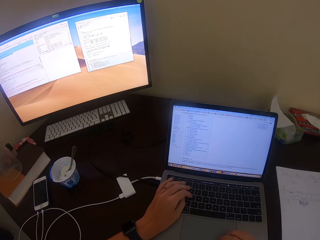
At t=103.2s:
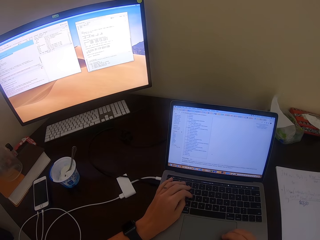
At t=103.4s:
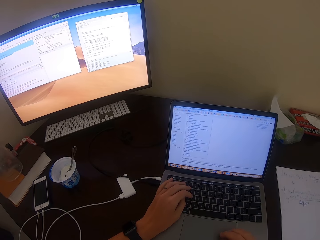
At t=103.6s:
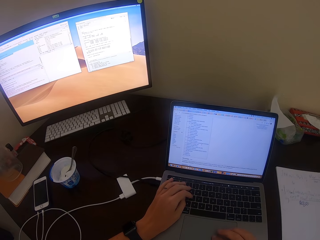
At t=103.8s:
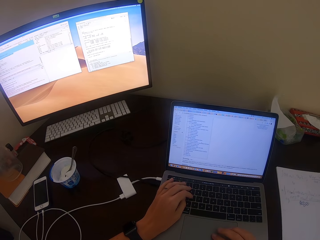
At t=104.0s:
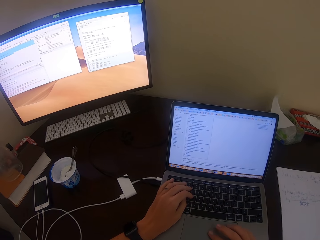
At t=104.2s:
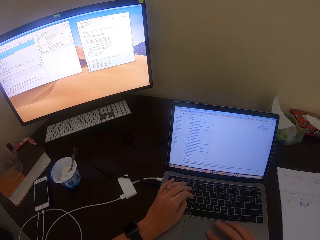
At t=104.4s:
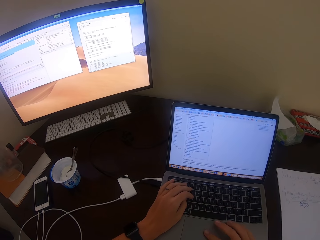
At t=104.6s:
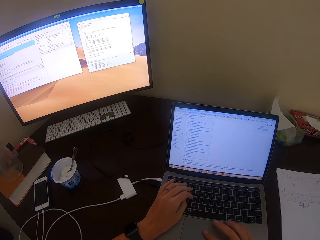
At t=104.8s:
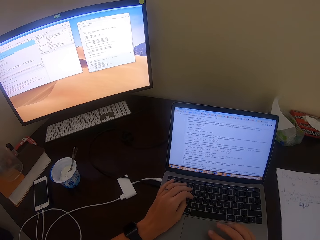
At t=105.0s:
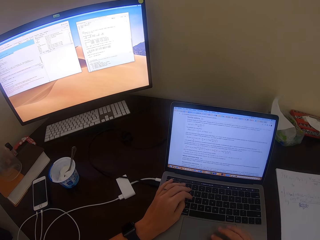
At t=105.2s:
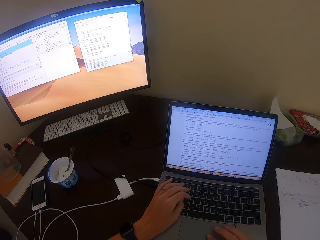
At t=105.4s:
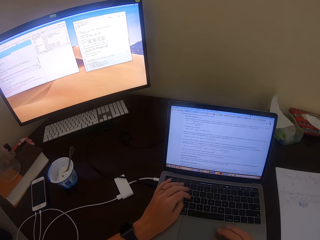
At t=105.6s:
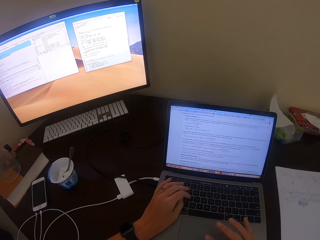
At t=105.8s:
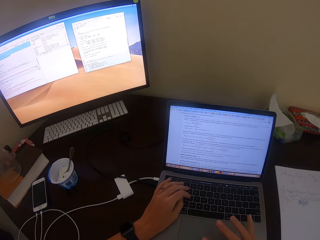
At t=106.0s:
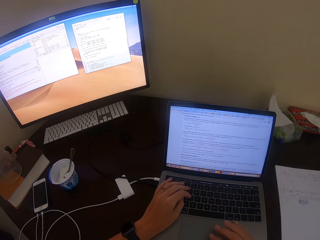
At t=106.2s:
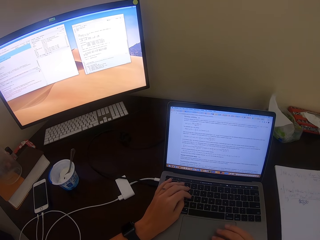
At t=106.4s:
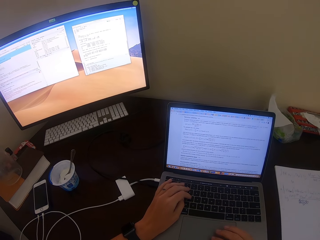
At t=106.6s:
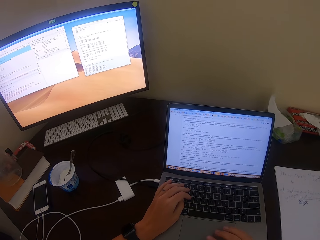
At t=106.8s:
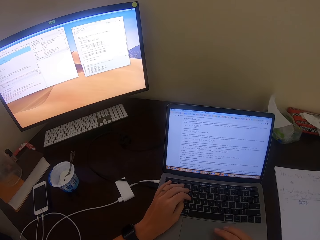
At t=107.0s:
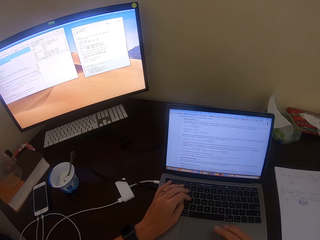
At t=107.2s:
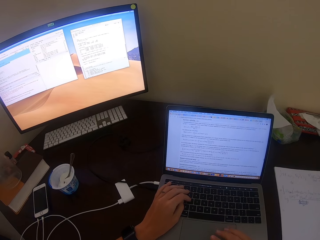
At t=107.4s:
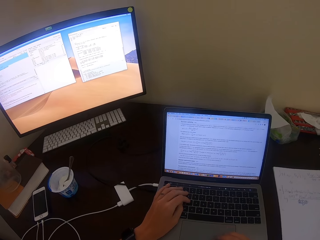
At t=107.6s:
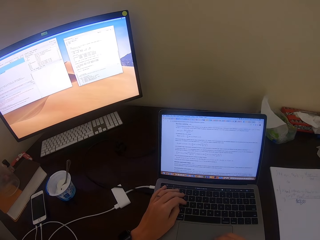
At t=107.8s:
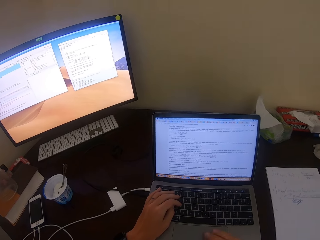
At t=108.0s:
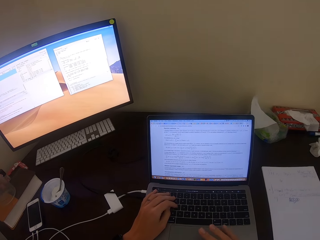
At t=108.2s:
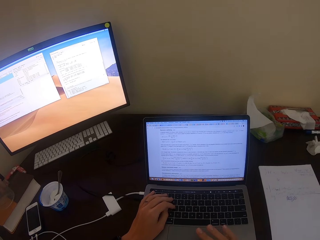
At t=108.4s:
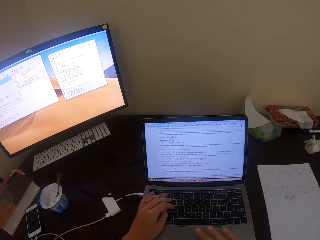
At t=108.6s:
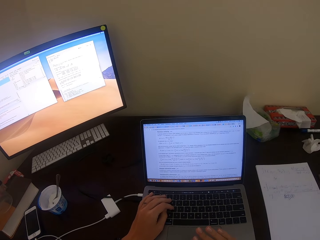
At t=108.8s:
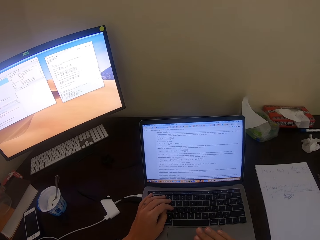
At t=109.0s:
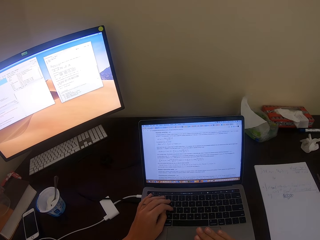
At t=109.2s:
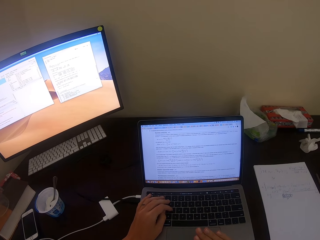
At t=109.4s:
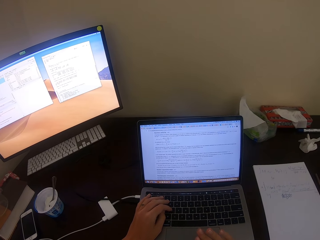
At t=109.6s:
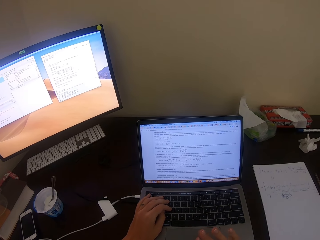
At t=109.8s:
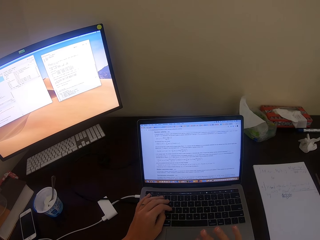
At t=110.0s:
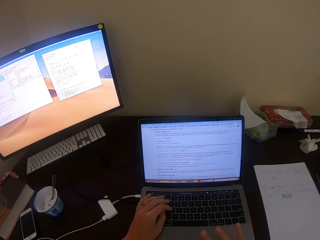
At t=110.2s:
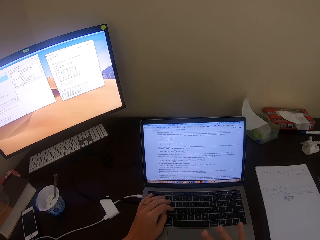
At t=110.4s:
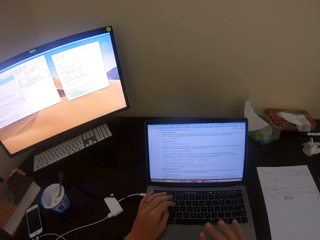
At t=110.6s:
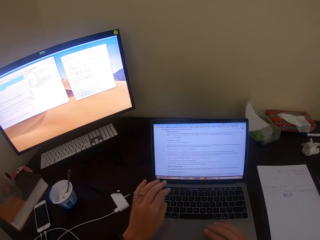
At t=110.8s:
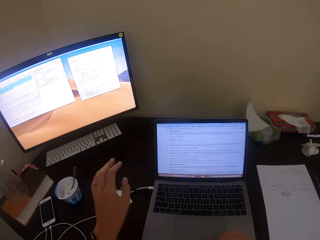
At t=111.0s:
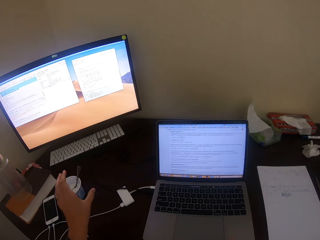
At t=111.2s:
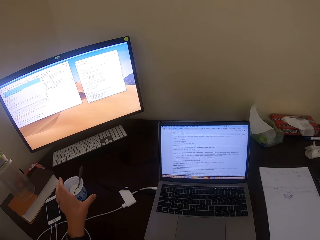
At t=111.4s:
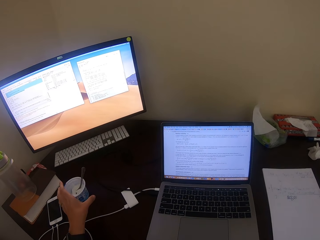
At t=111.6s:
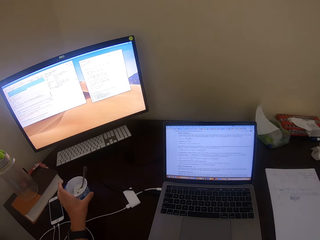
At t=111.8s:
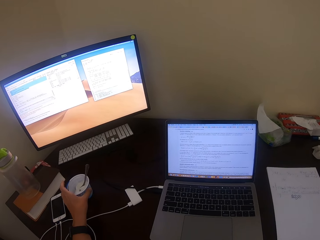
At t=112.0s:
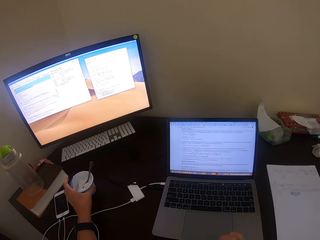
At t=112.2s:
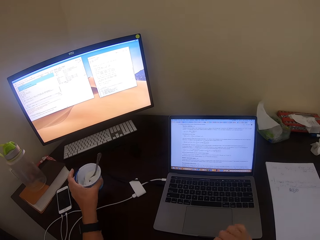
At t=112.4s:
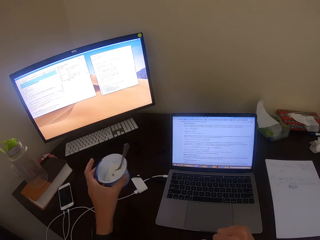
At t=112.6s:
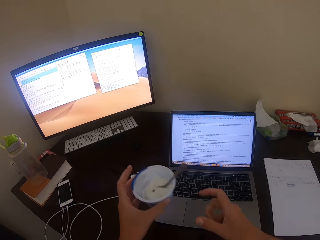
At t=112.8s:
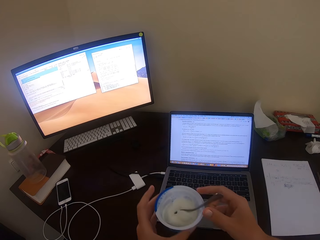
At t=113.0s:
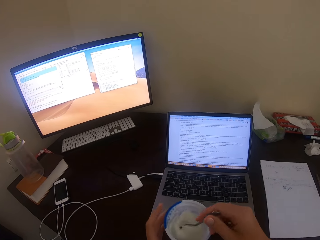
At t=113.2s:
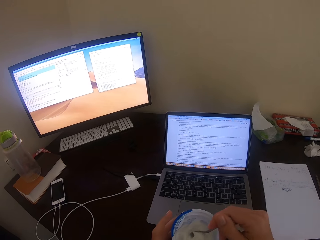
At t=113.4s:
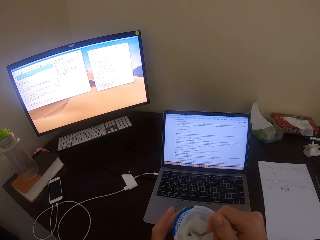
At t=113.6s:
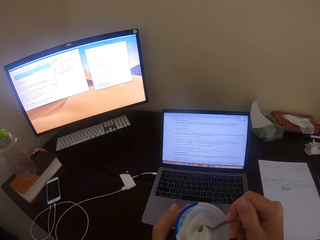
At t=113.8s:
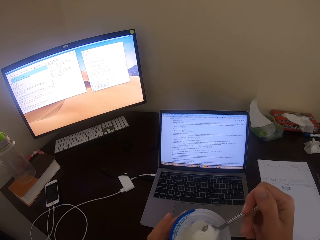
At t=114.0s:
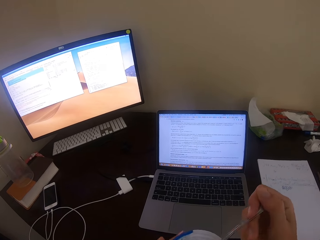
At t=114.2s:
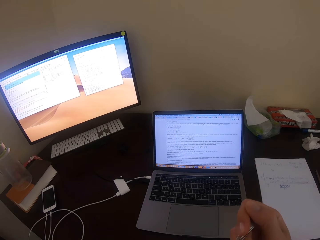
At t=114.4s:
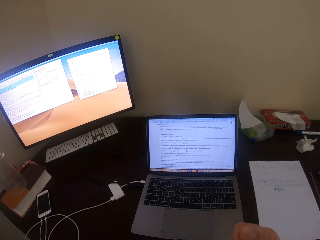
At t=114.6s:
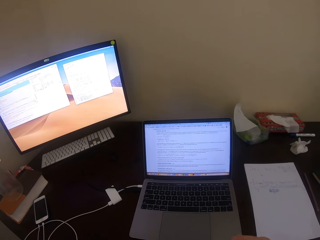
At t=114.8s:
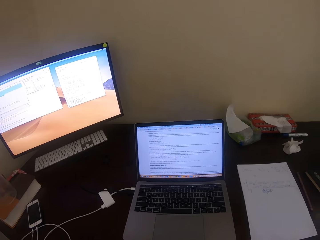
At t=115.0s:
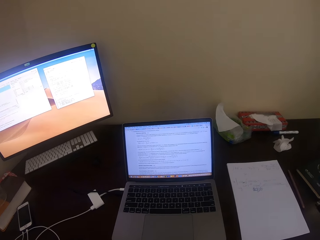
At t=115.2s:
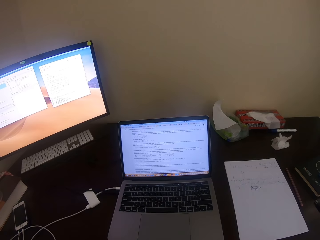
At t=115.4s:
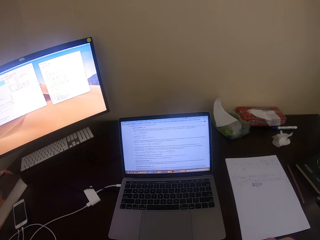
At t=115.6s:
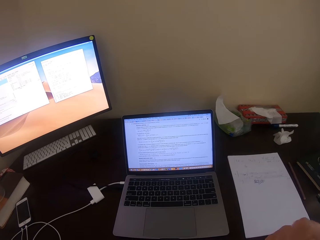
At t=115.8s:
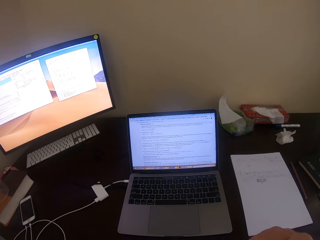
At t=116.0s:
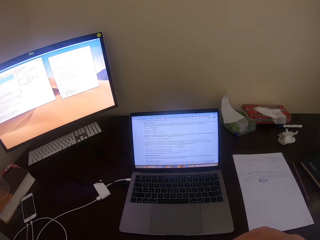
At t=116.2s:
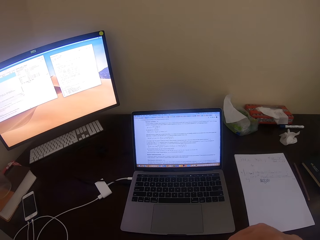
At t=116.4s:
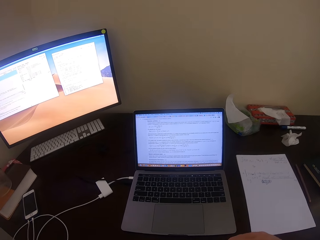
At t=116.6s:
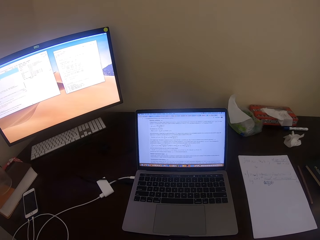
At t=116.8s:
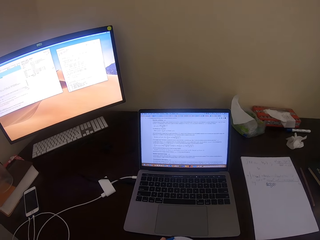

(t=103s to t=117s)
The camera wearer picks up the tin of ice cream or container. They scoop some ice cream. They eat from the container with a spoon.

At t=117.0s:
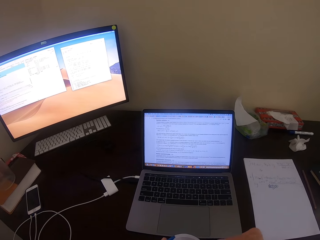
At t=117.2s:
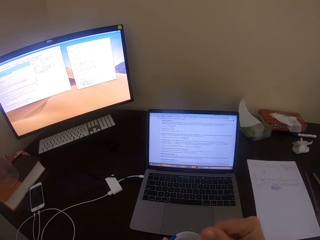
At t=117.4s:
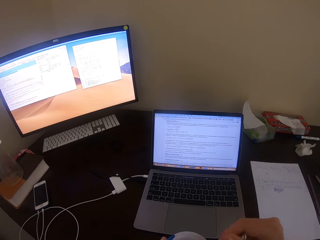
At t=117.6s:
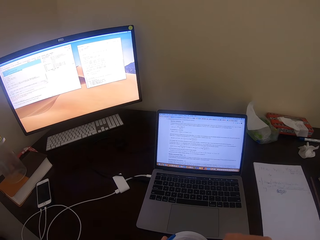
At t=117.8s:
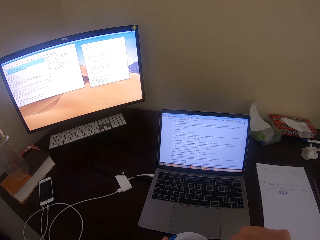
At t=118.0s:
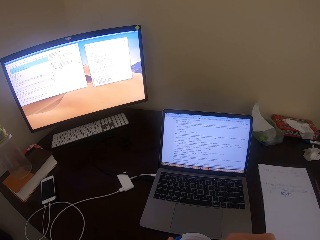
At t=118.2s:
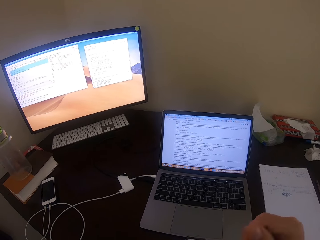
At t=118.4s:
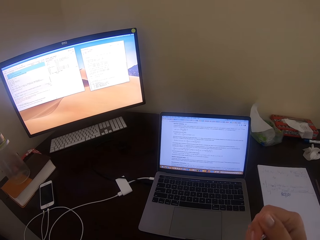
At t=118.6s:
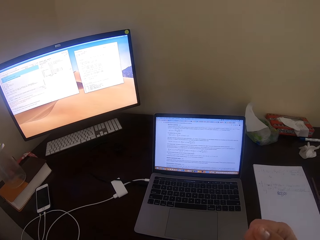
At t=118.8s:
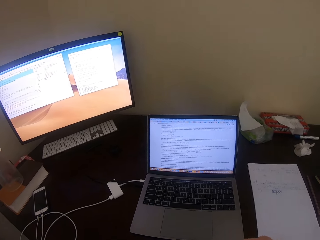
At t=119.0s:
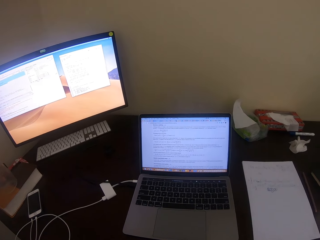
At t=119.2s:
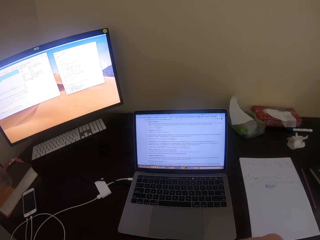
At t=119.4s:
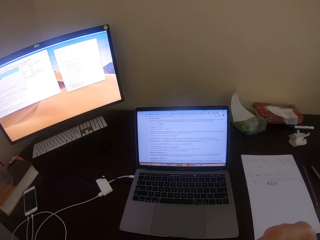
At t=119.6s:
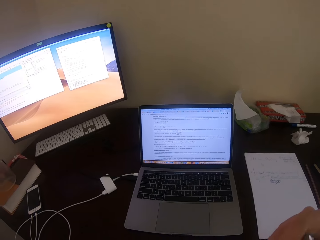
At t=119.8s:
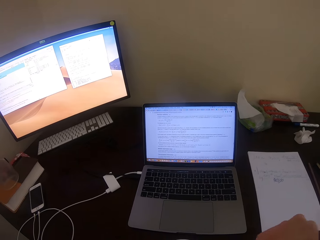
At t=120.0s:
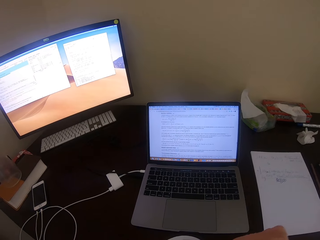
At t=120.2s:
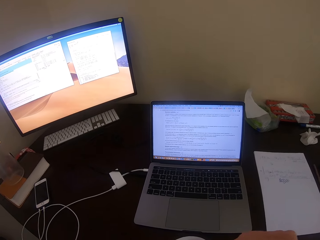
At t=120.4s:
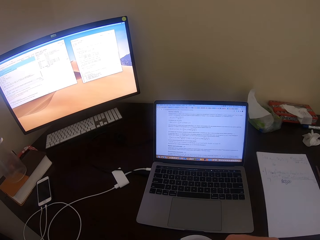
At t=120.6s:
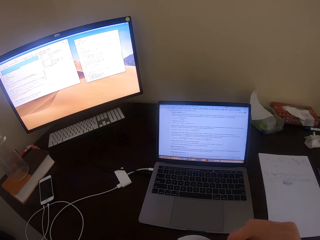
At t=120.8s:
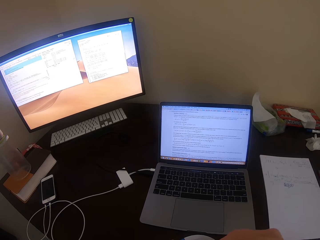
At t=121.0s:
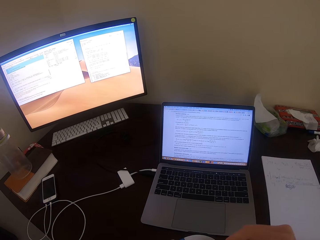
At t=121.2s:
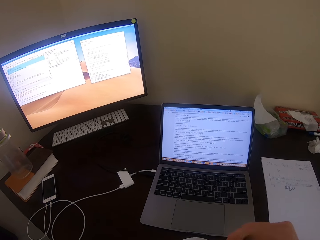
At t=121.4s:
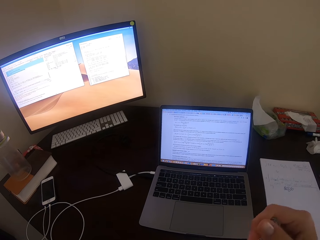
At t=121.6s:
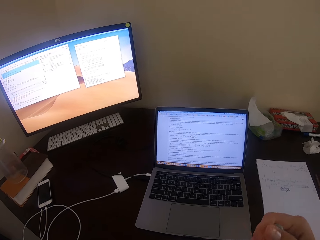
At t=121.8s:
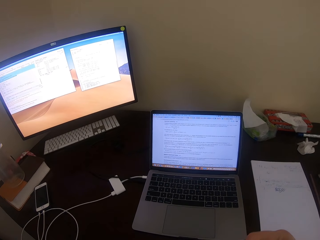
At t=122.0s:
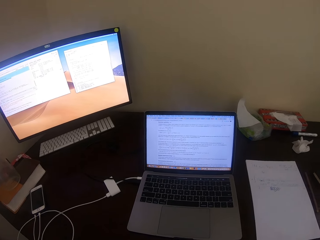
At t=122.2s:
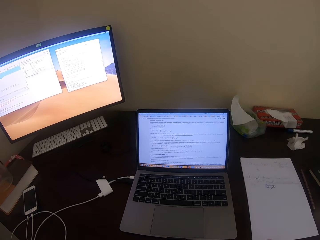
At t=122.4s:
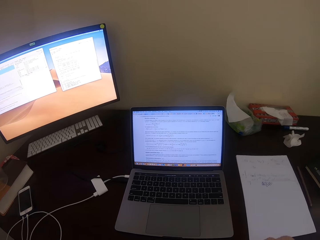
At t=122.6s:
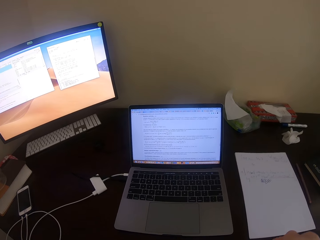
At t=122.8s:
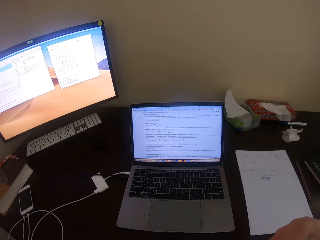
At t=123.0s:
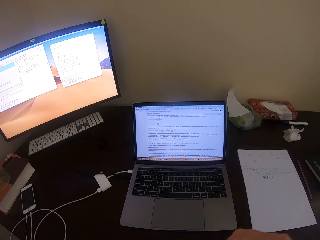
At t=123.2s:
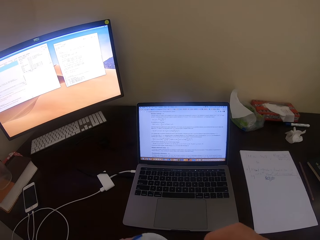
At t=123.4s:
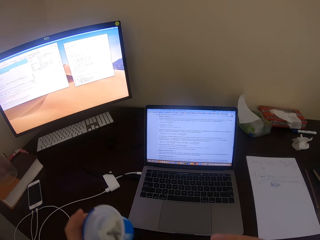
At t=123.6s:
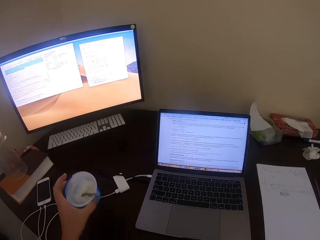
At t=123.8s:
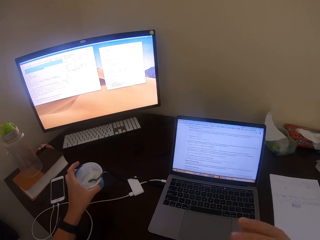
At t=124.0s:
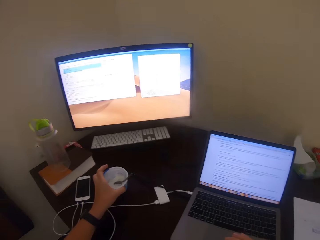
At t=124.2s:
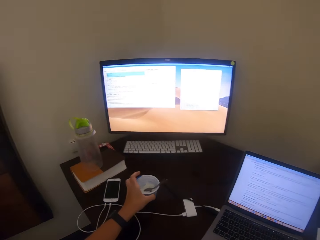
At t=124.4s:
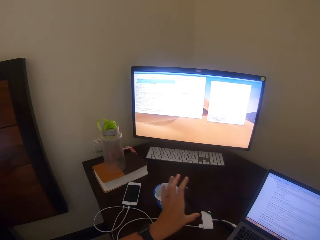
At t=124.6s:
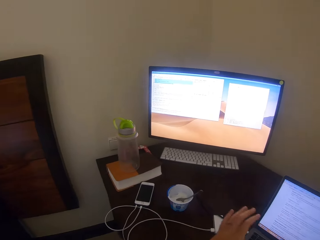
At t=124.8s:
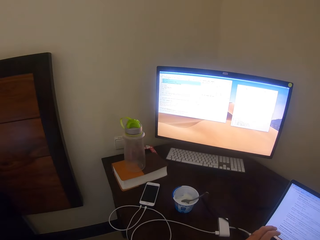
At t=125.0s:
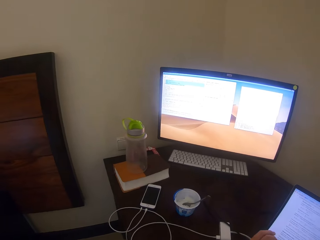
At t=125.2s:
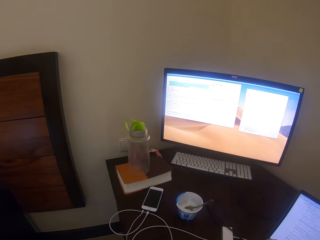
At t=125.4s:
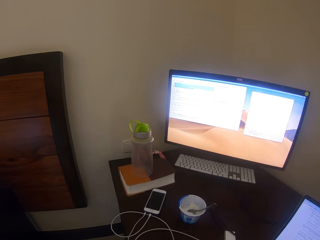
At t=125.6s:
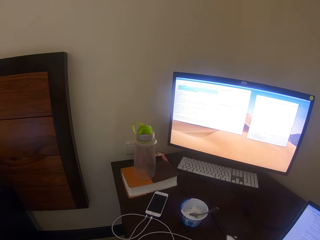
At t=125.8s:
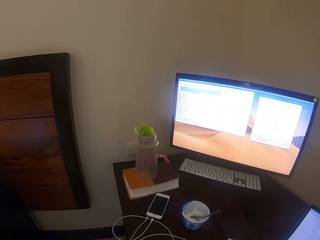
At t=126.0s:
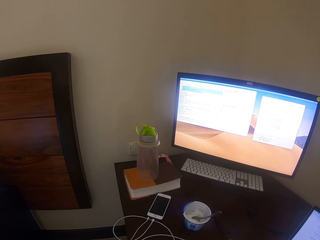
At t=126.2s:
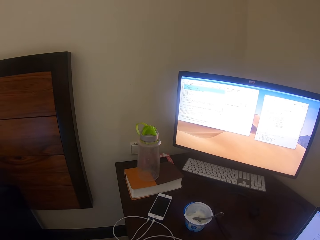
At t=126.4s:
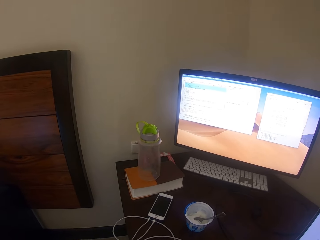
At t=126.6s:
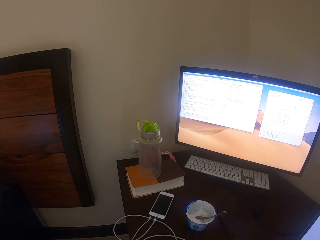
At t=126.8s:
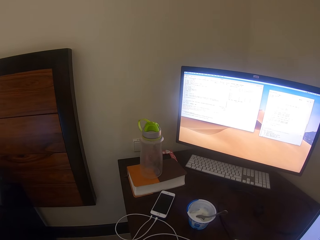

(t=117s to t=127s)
The camera wearer scoops some ice cream. They place the tin of ice cream on the table. They look at the monitor.
